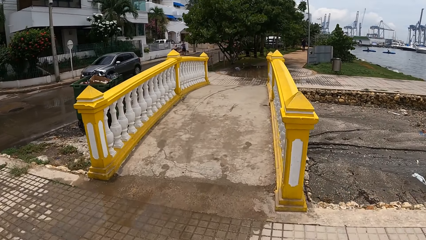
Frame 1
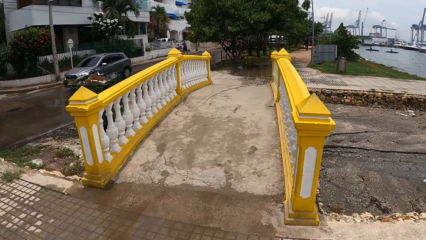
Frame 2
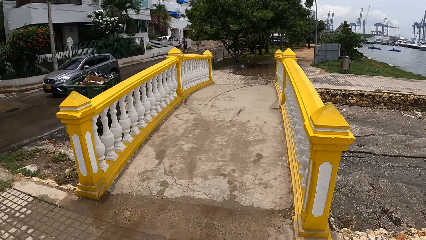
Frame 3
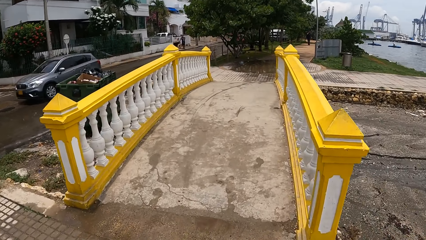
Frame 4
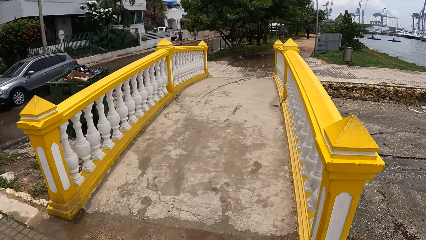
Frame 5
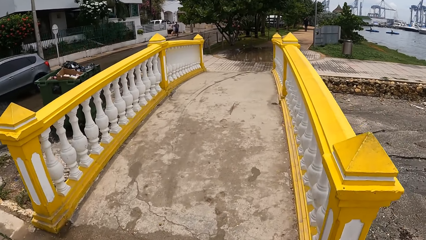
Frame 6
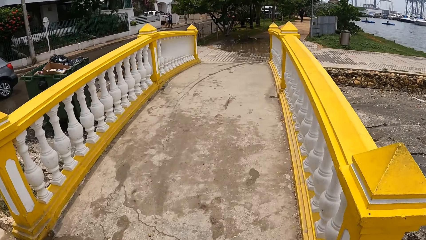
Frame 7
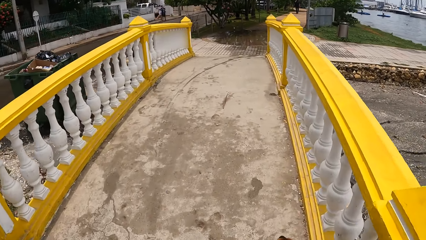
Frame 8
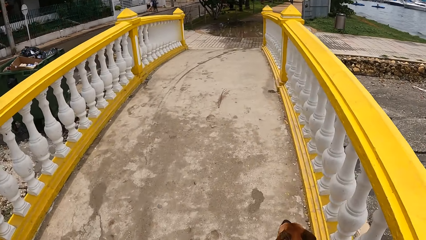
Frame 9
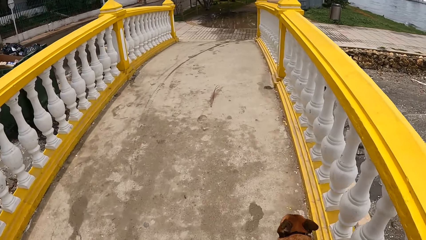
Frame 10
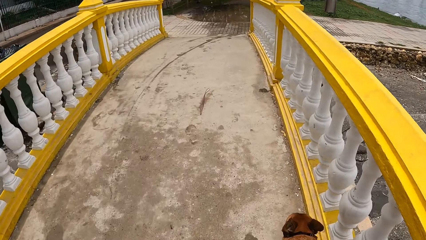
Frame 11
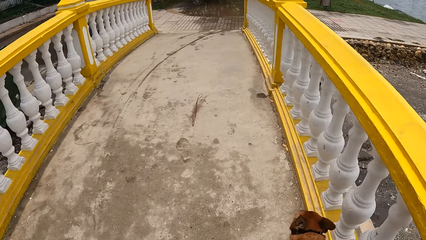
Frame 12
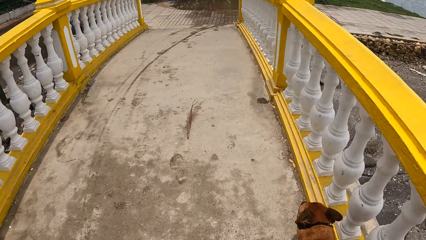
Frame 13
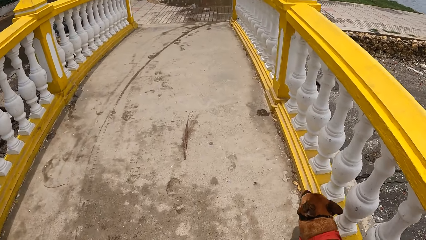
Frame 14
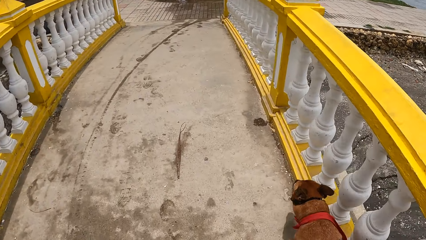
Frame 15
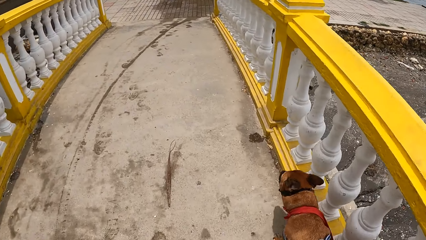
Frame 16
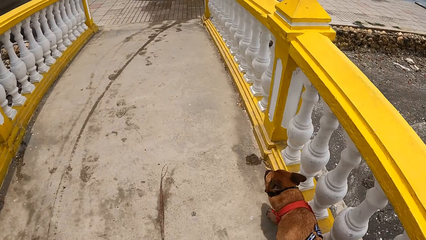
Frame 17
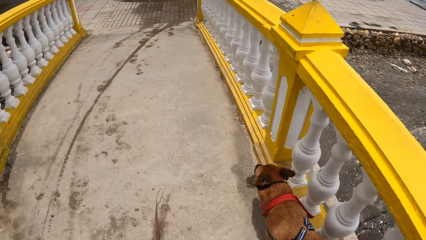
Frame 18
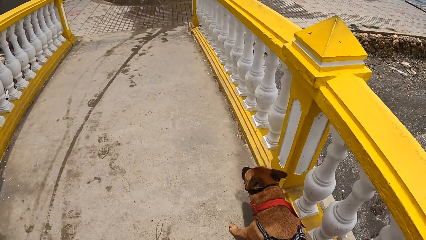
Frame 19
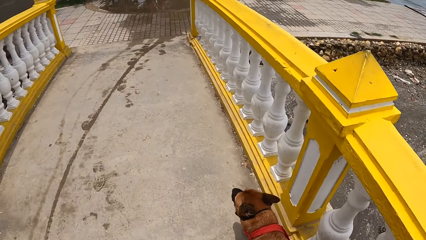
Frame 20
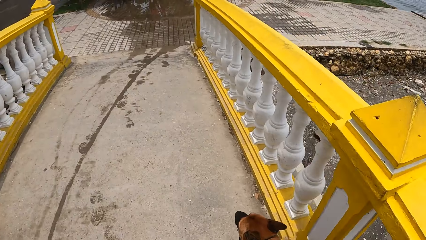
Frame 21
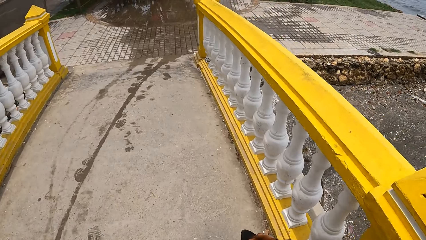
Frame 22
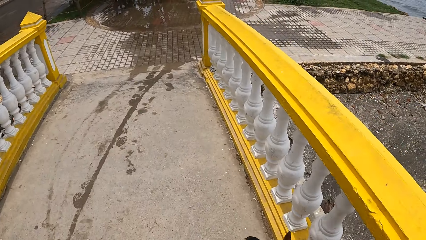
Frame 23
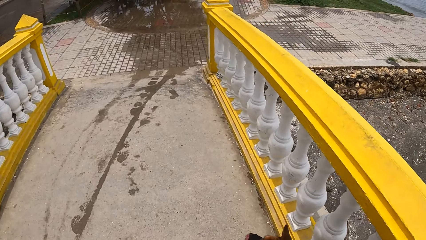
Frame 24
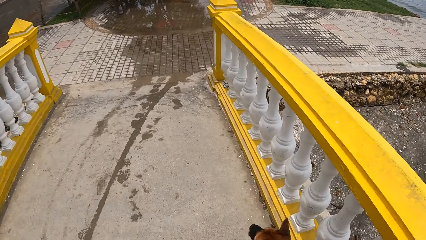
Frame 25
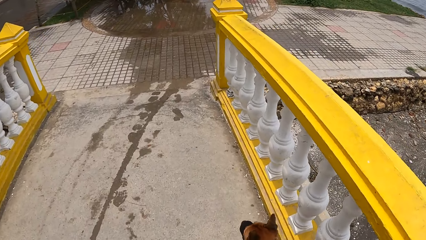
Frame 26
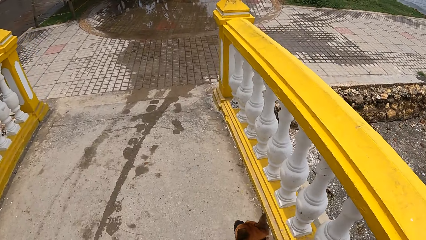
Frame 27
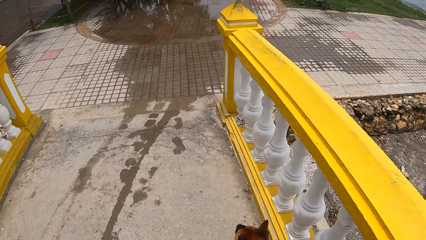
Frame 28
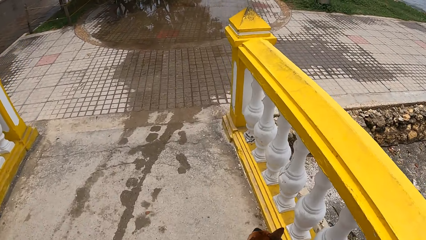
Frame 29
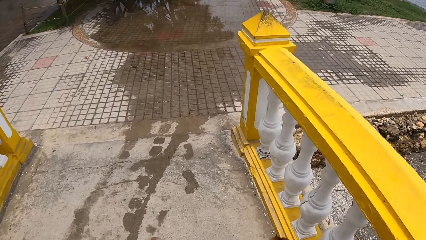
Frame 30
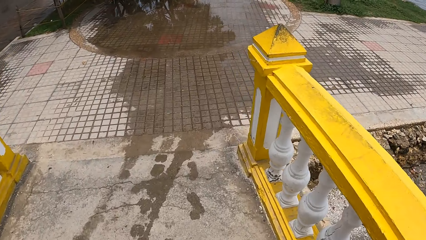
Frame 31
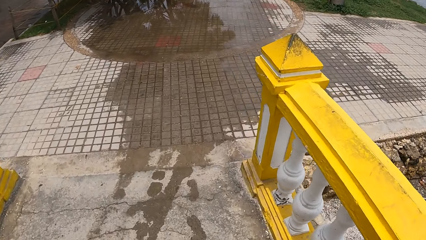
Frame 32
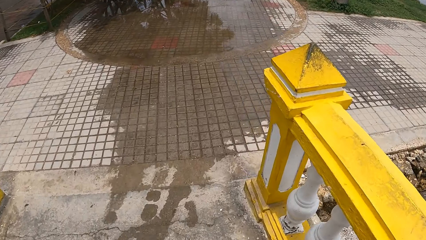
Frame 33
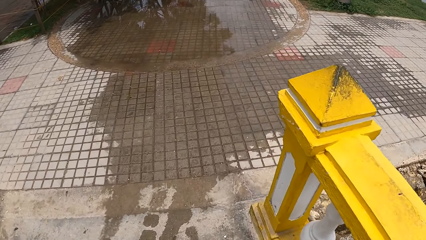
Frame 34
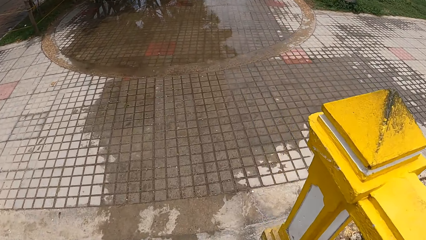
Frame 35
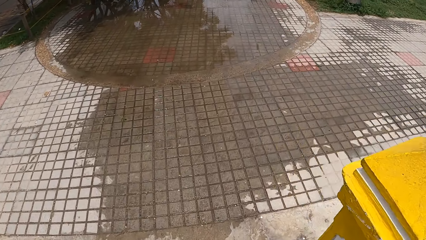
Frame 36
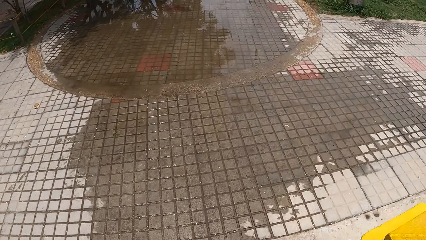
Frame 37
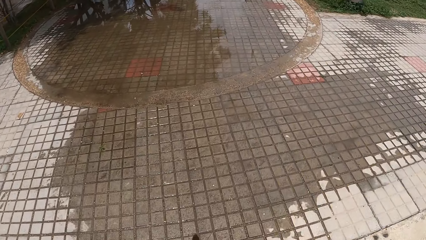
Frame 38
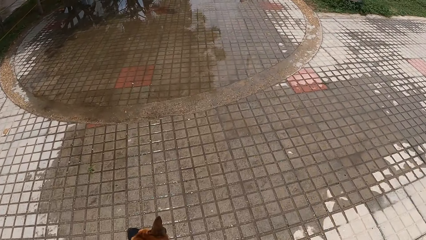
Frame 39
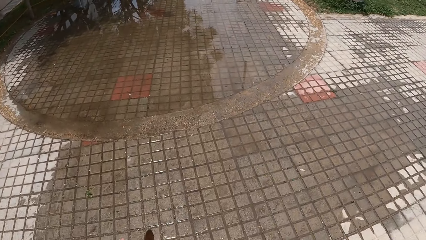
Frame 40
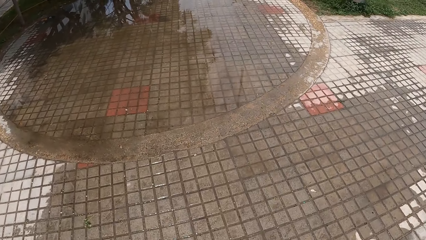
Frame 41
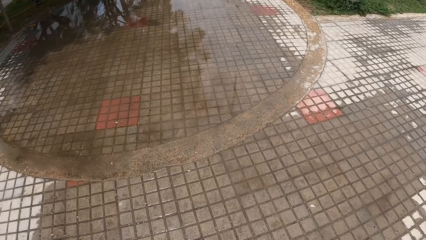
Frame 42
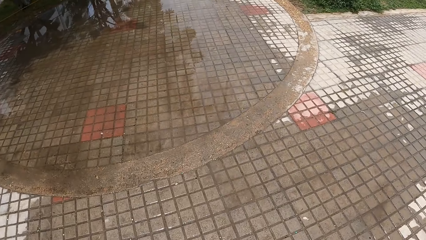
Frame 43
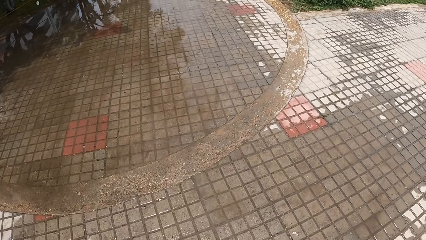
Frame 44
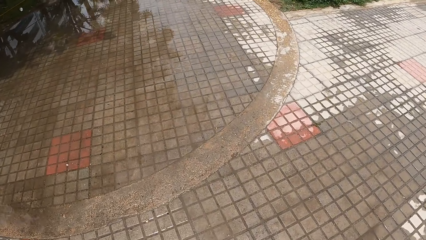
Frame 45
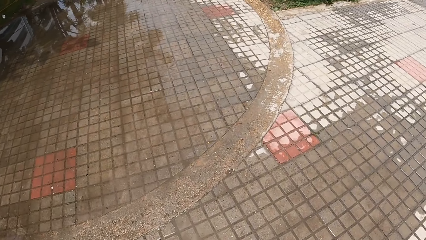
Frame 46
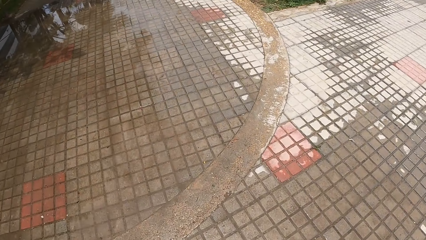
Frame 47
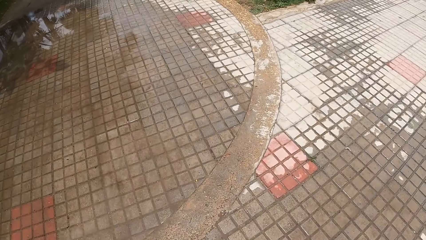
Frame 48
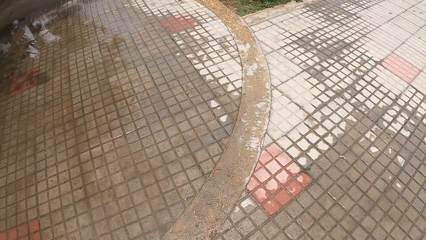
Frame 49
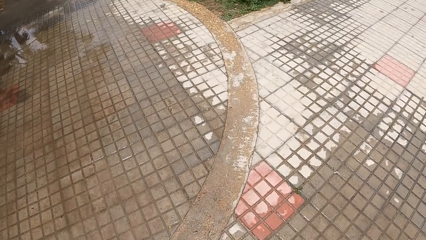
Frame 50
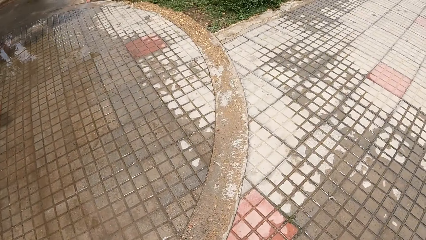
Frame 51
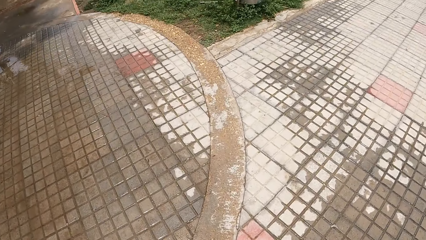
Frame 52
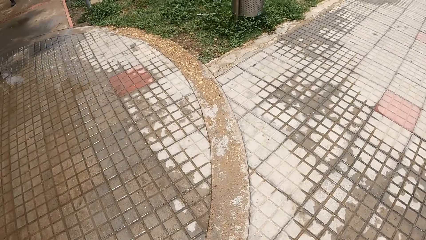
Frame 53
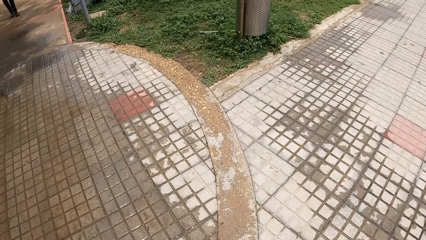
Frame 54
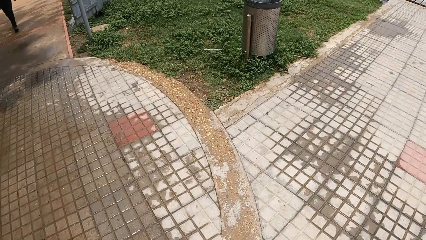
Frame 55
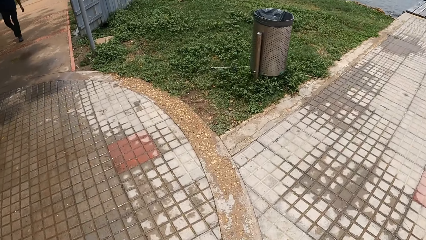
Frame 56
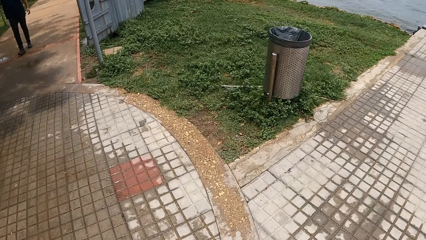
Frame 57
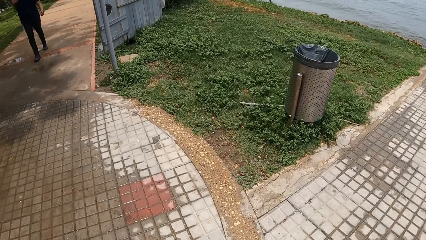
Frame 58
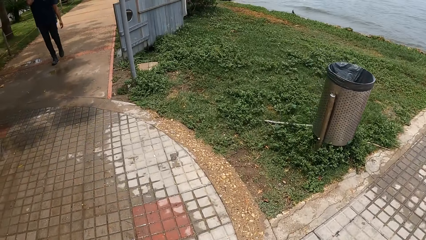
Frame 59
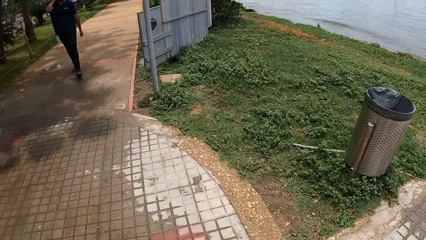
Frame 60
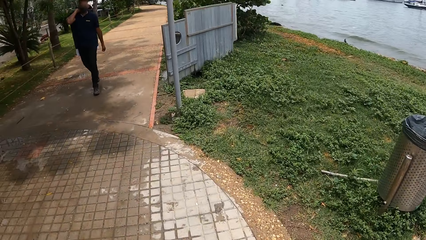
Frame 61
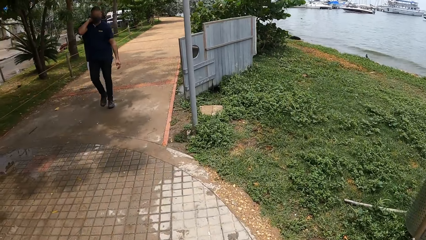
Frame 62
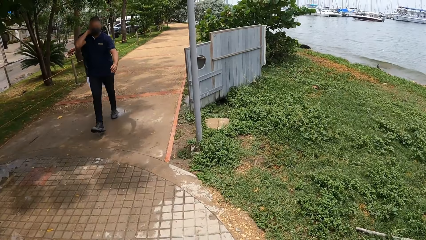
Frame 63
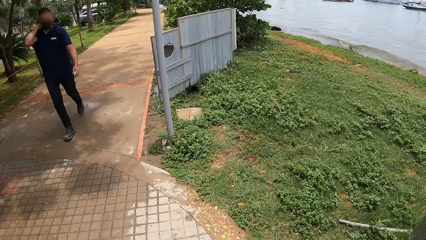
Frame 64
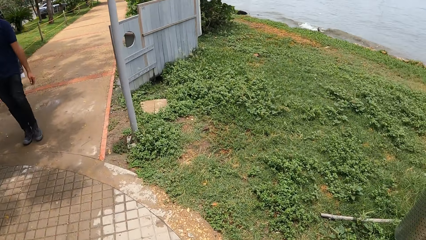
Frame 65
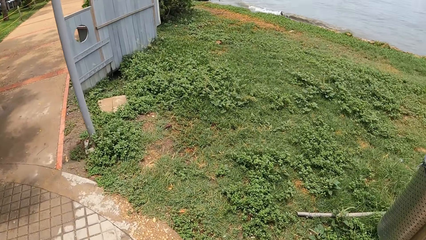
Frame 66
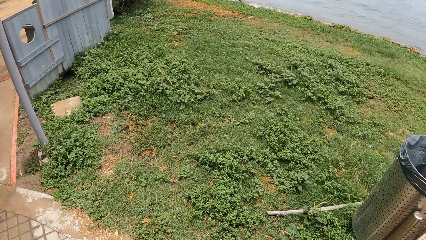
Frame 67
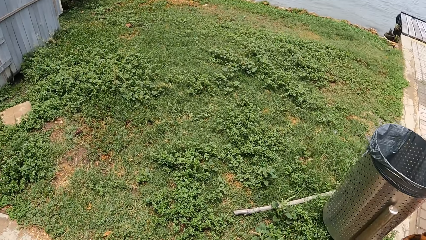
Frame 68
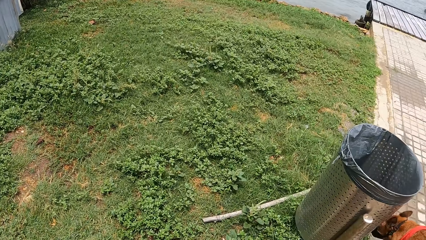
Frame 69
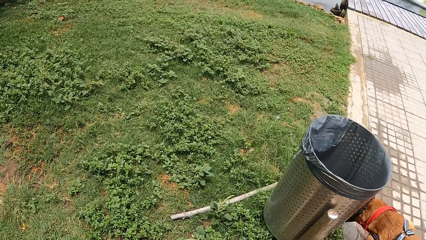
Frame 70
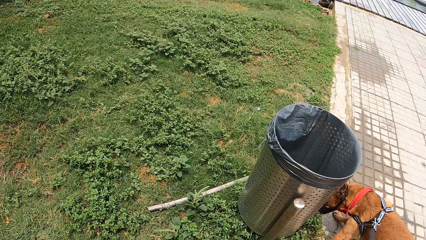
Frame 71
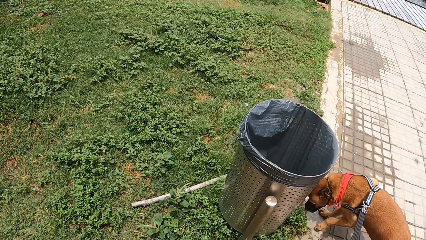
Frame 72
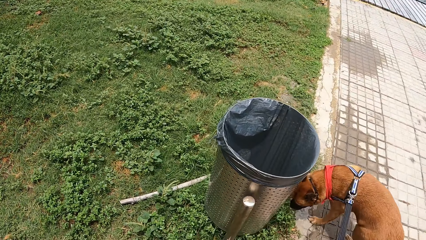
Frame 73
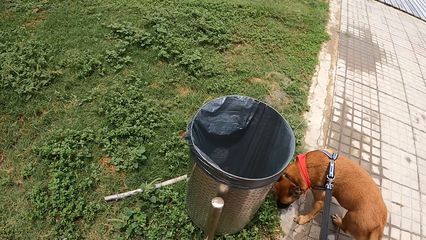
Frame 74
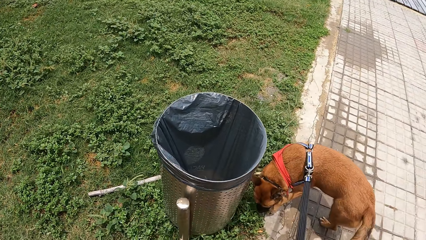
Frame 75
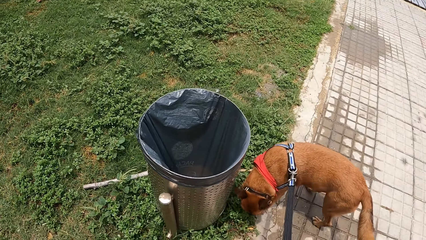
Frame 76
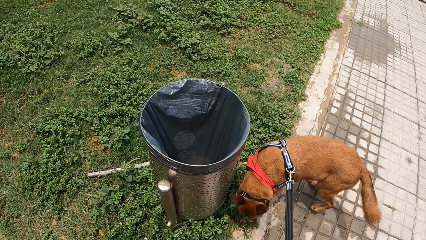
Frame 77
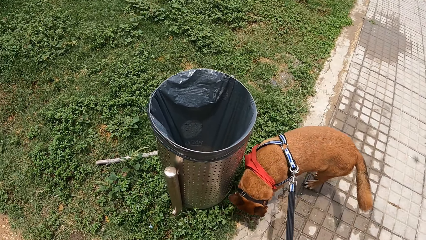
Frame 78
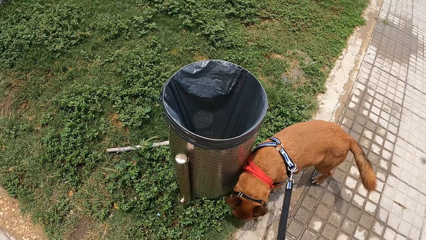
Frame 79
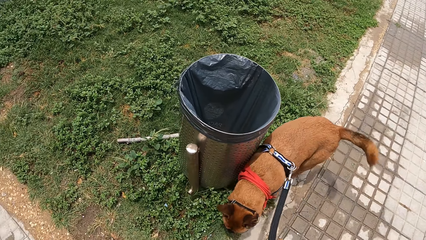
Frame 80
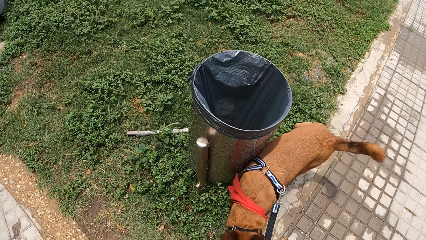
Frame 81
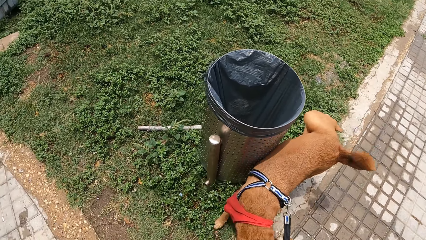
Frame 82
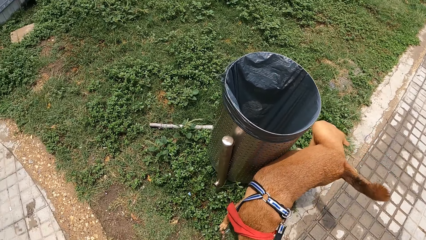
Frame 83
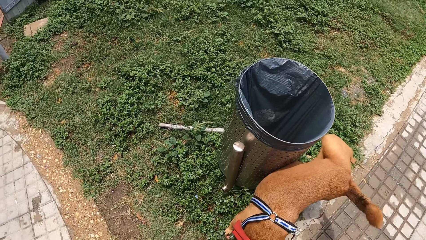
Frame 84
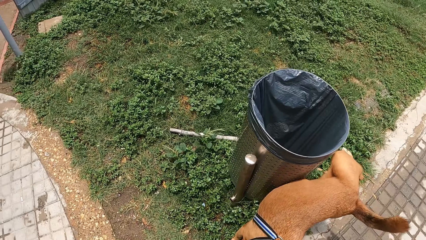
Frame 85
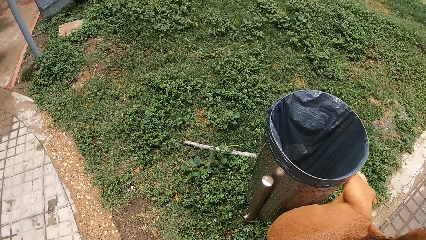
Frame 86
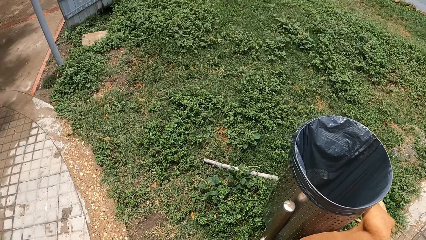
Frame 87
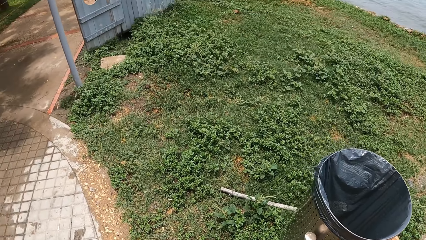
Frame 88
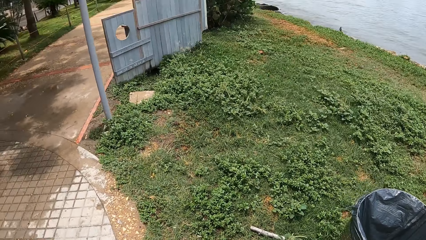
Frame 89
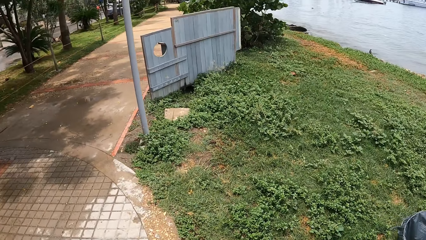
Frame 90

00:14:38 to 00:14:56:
The camera wearer looks at the car on the road. They look at the water on the floor. They look at a person. They look at the trash bin. They look at the dog.
